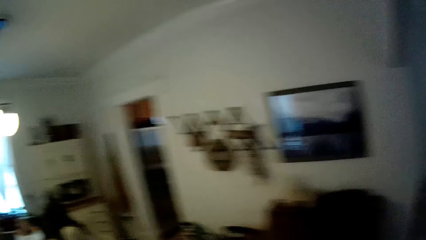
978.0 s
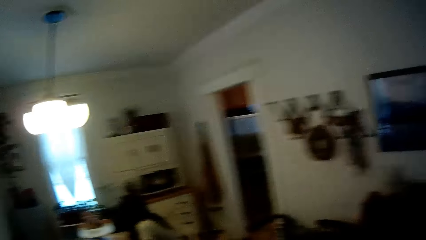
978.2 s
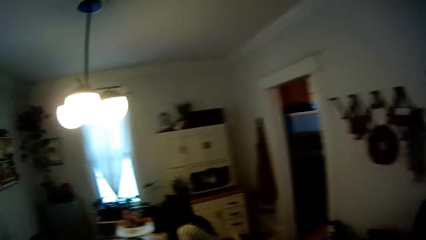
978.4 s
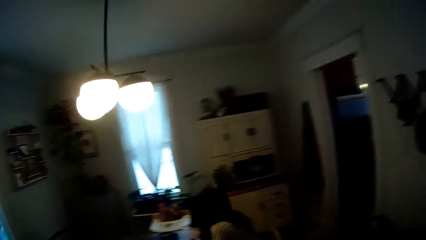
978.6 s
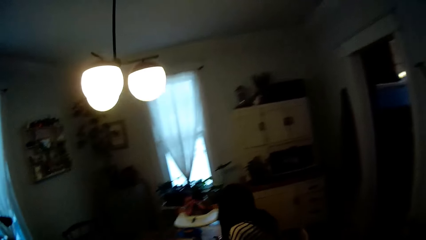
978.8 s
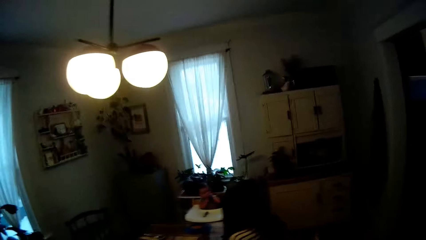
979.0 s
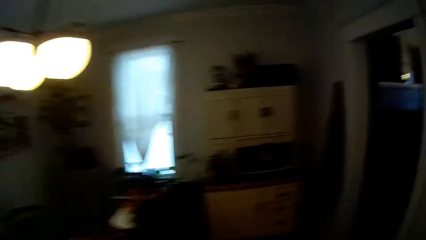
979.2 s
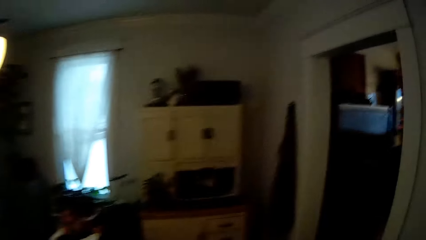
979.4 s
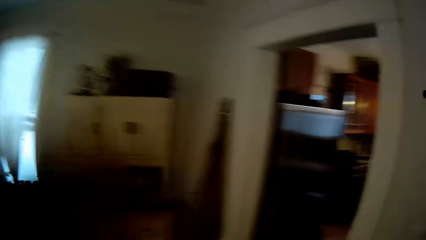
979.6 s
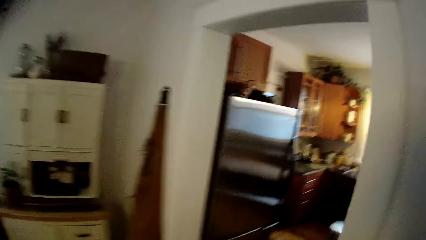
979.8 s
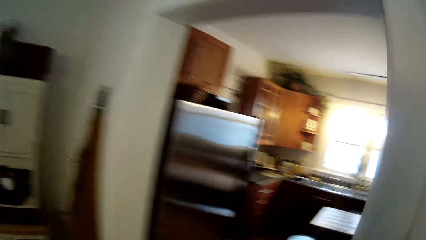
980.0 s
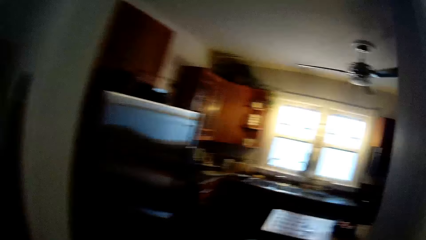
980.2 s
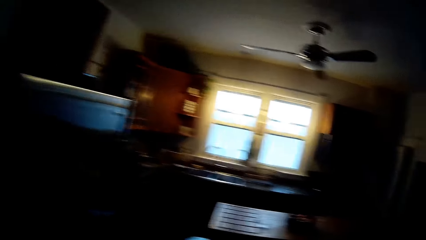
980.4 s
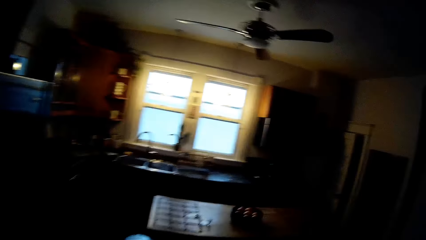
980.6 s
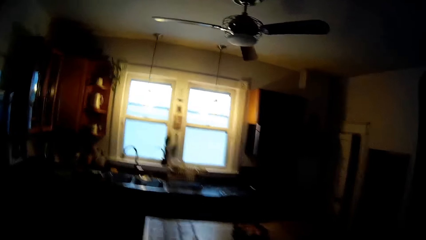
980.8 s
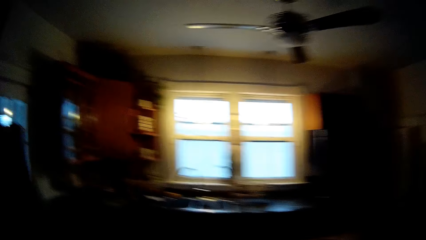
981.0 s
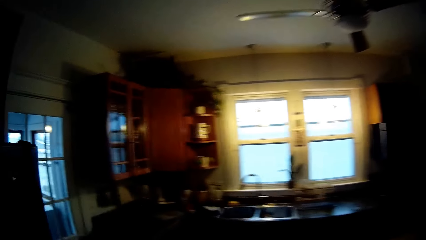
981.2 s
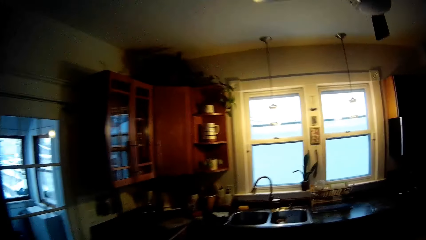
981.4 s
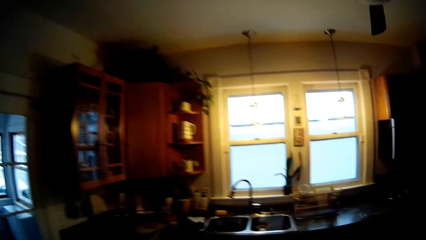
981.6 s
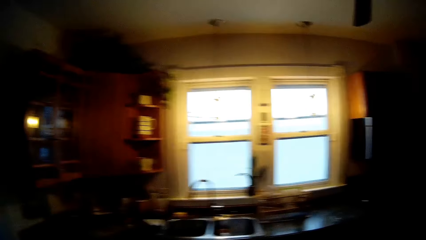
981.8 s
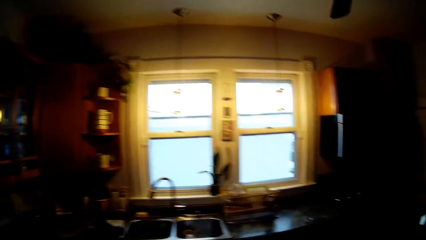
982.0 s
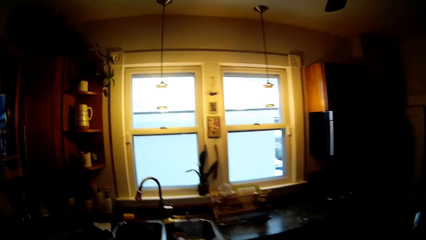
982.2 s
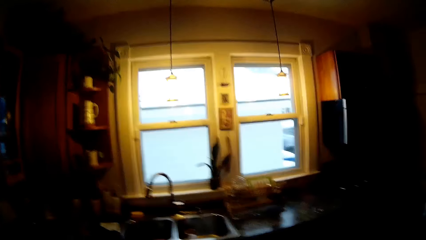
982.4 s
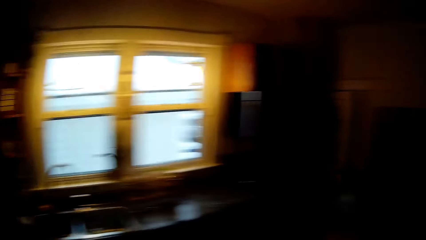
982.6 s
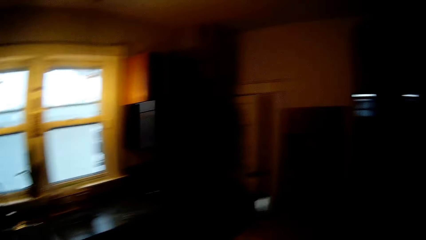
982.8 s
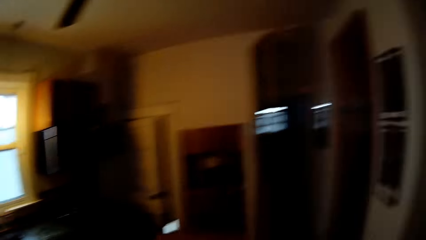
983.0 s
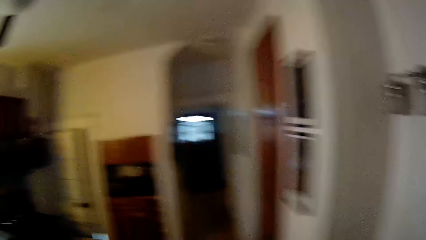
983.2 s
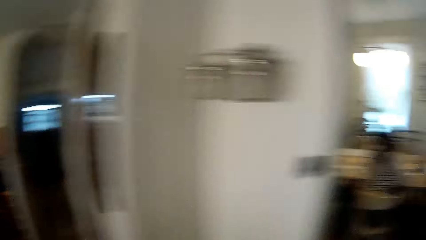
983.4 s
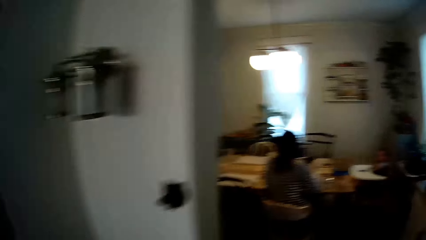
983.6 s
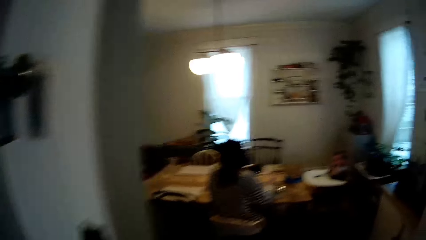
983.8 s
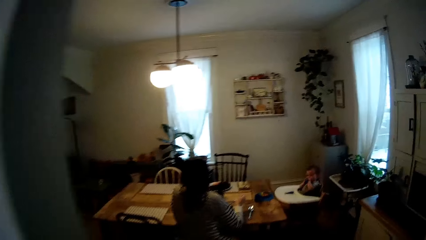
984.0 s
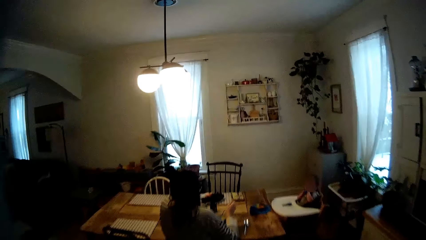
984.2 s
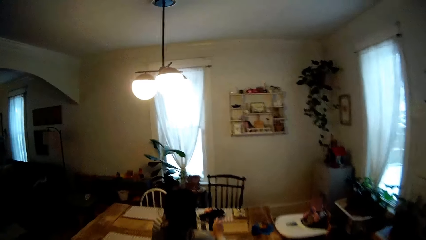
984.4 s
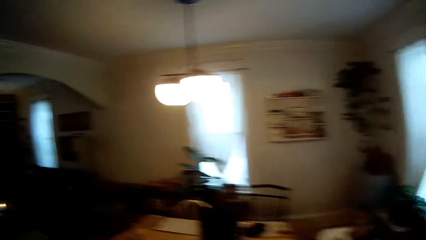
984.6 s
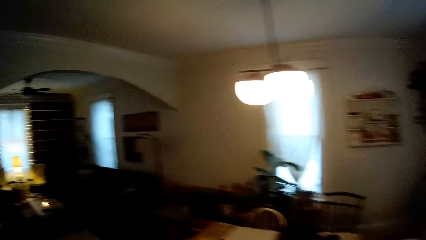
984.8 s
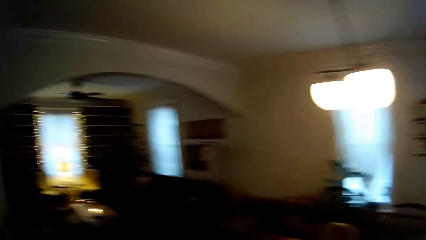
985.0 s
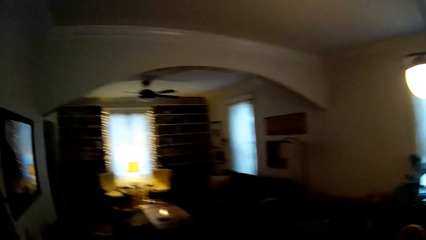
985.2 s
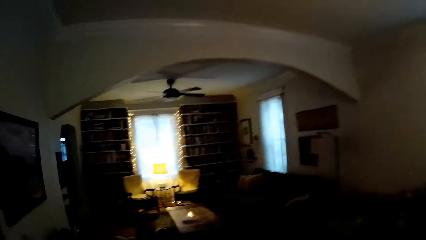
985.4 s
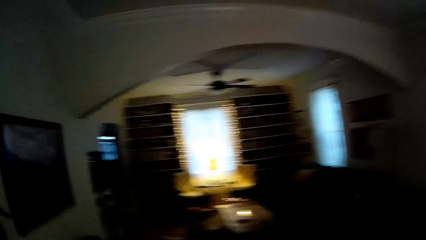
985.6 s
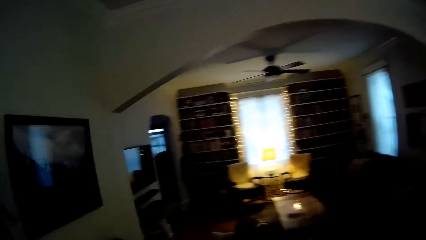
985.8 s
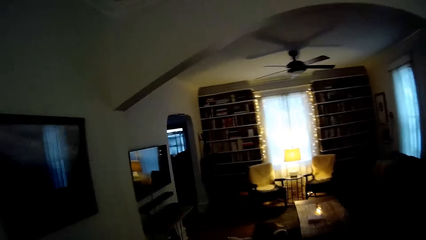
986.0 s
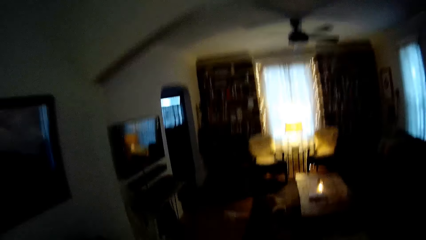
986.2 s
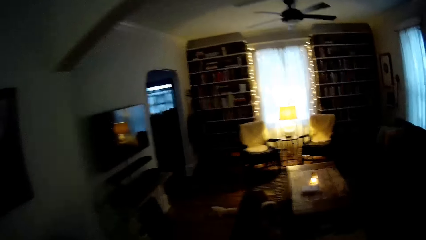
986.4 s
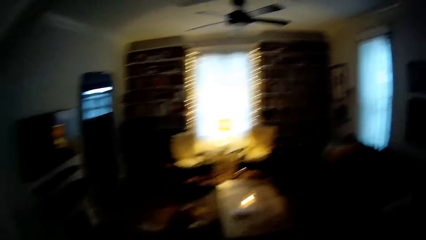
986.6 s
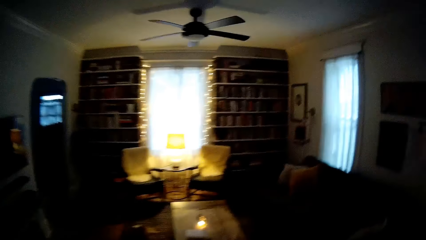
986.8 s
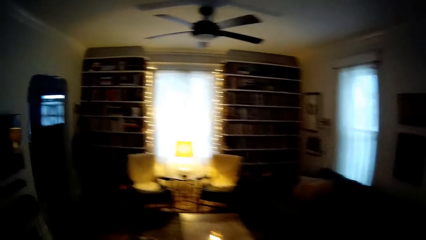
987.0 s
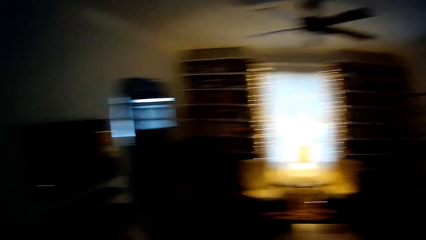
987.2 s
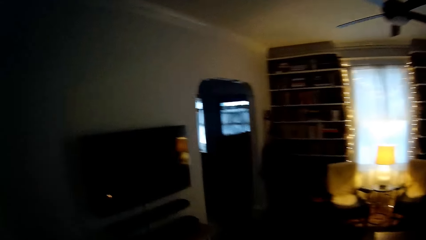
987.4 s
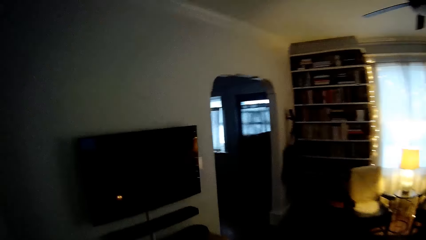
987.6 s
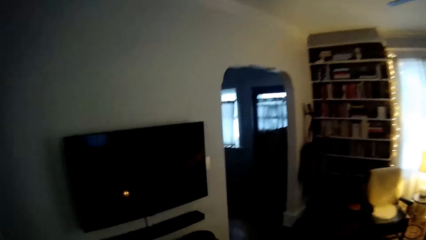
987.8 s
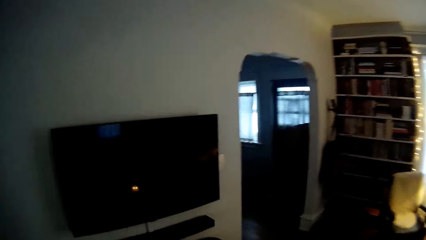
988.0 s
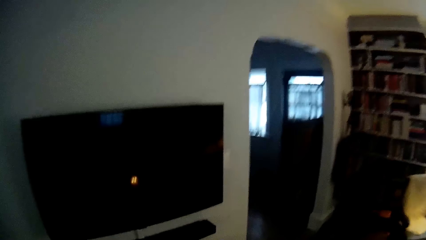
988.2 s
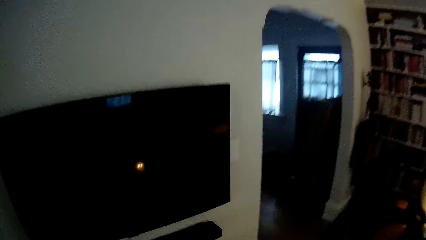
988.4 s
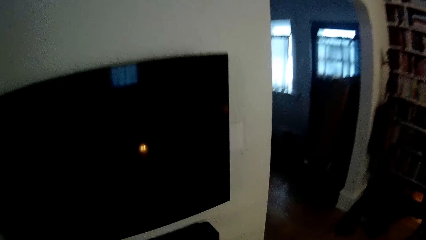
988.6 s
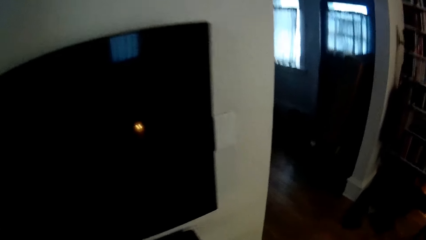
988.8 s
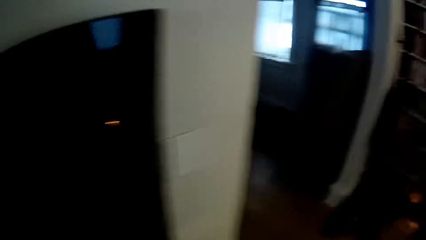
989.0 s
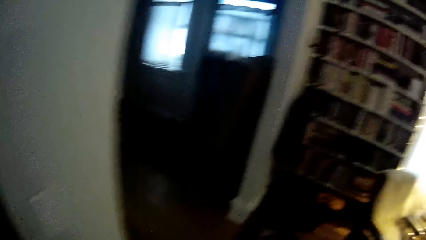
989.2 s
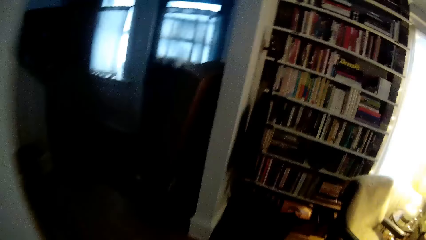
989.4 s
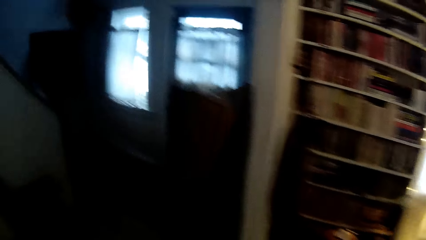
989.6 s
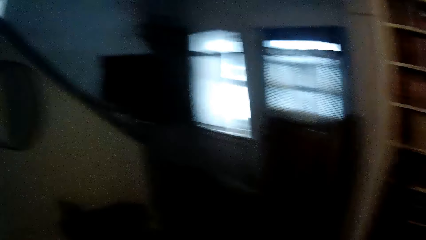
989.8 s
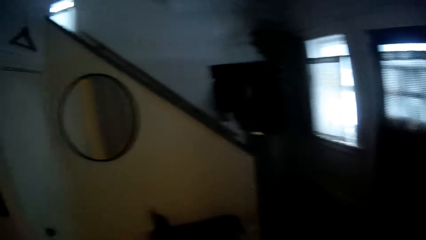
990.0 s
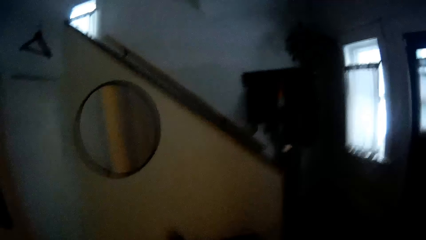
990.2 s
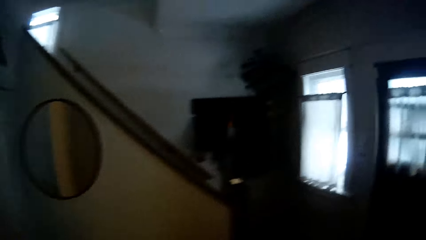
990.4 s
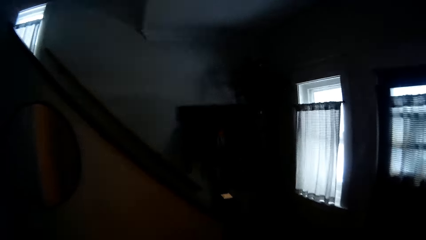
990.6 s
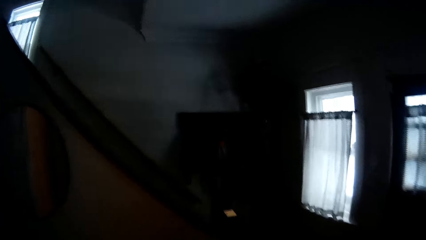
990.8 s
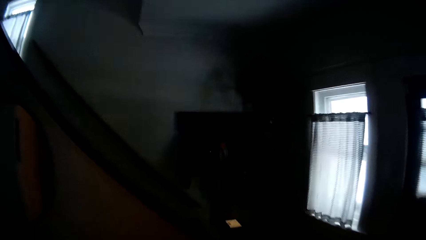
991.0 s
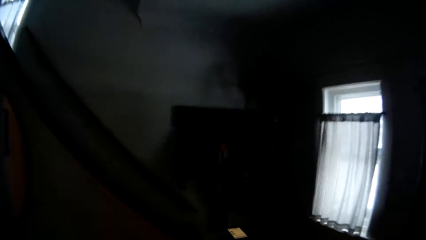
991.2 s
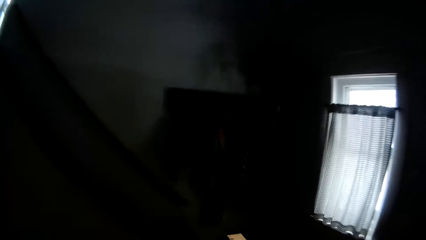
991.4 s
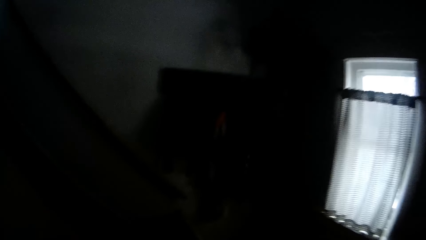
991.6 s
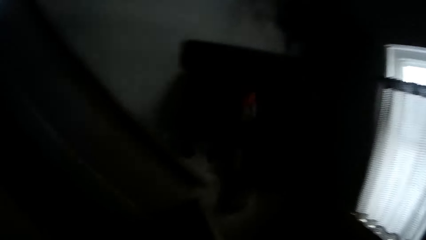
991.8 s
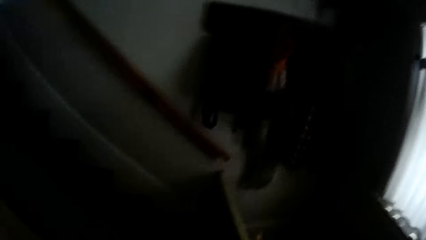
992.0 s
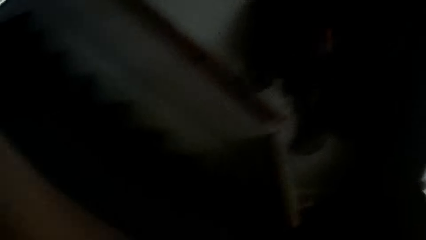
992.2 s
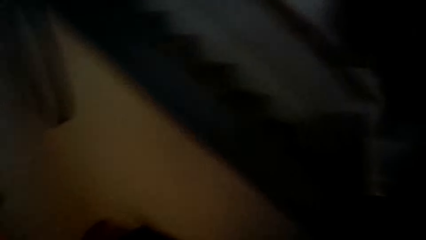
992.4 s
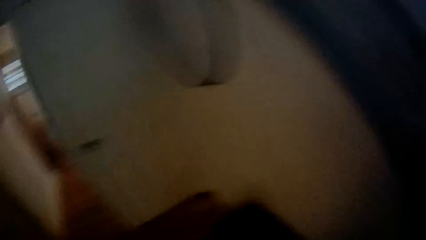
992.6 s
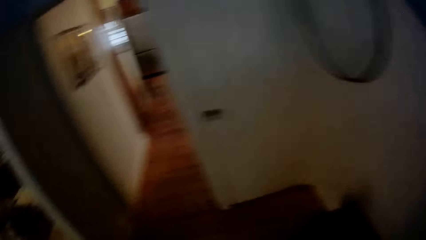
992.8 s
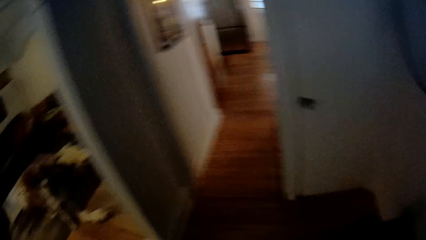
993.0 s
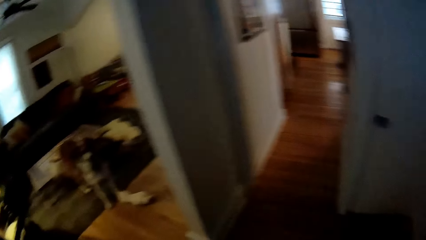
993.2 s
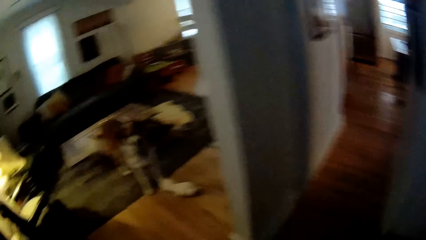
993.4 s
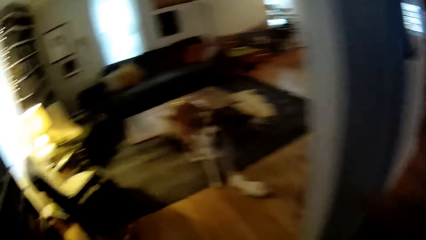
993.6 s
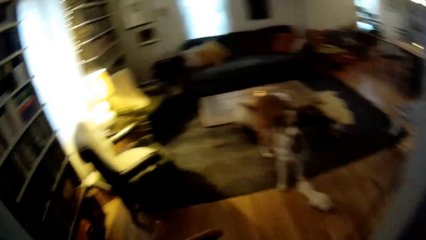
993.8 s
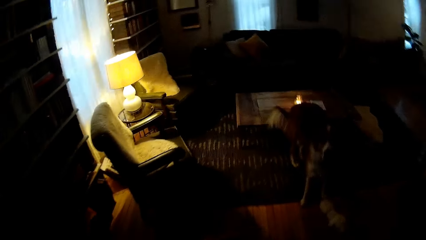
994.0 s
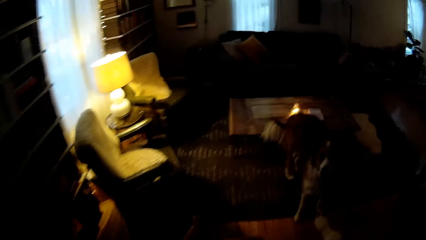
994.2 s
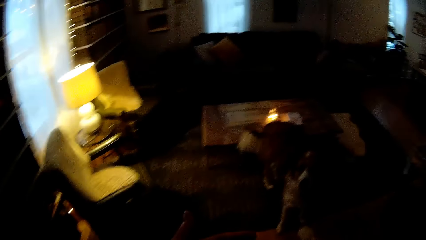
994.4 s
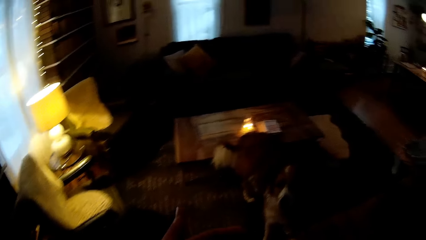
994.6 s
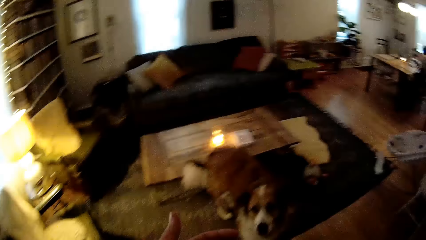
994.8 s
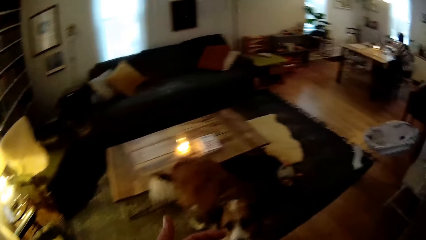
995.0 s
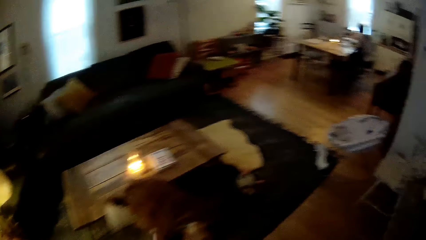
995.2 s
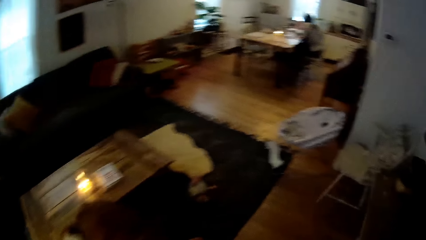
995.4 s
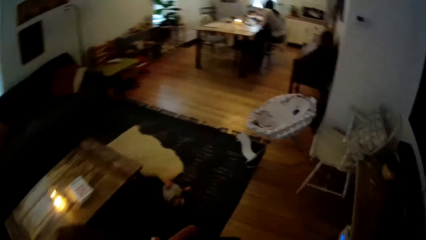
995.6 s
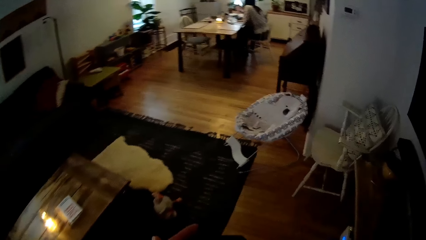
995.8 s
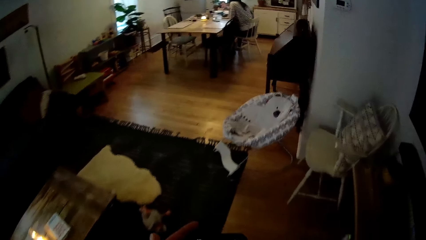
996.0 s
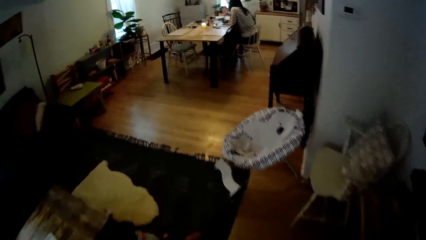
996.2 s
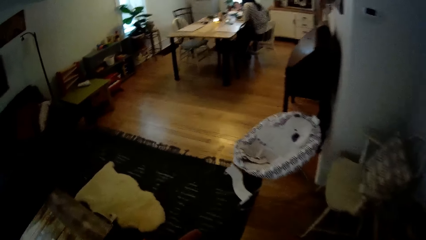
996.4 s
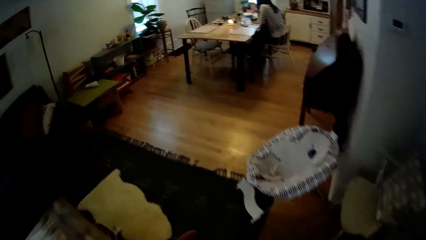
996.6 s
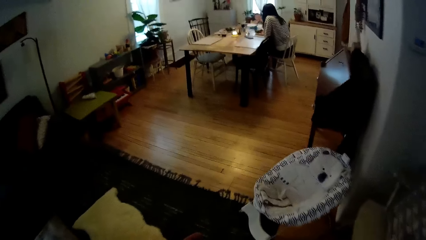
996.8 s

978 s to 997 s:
The camera wearer walks to the stairs from the kitchen. They walk to the living room from the stairs.
